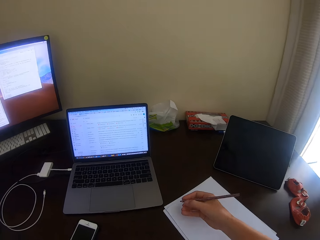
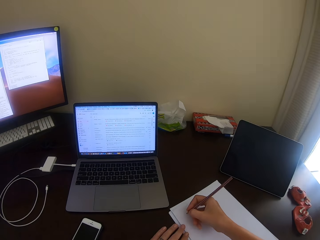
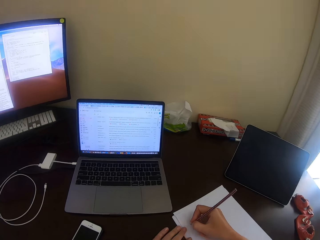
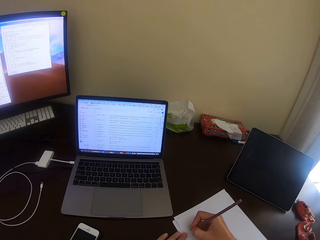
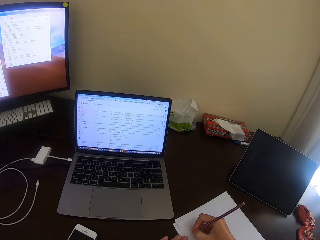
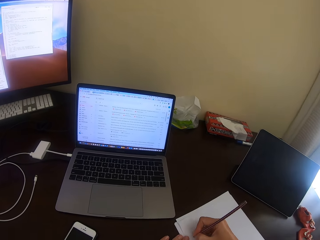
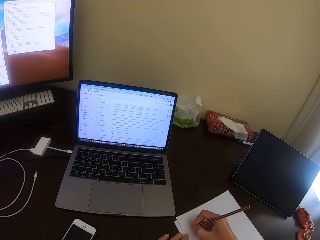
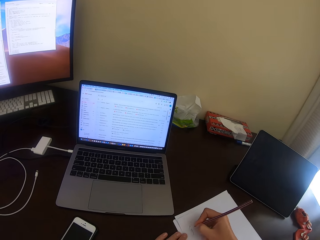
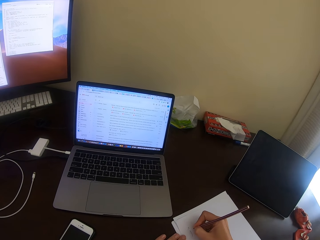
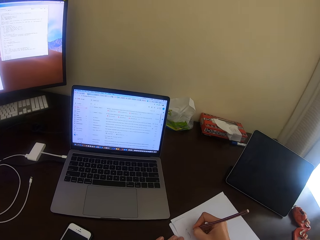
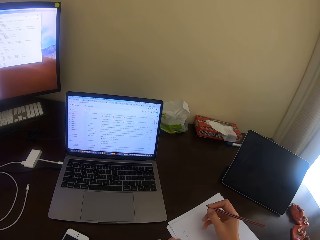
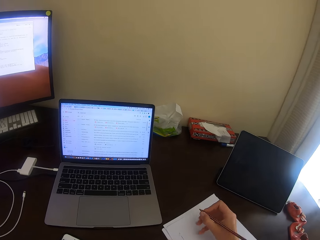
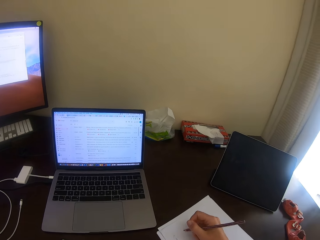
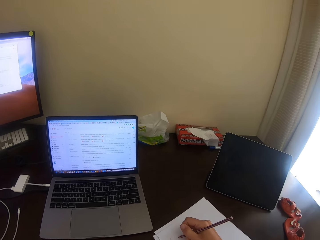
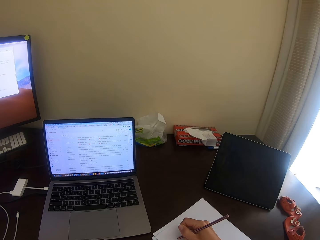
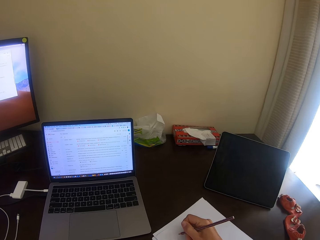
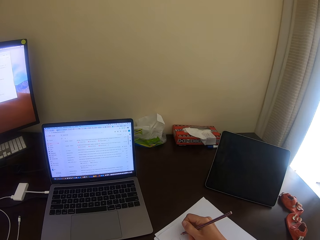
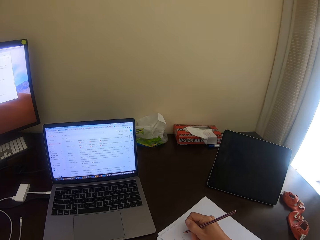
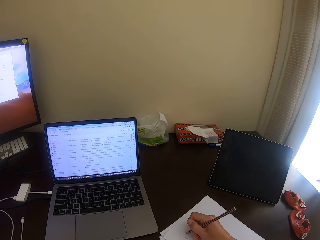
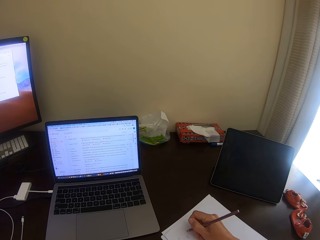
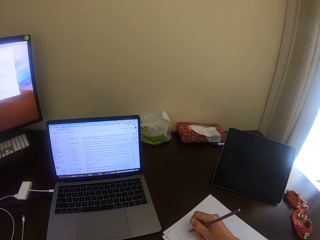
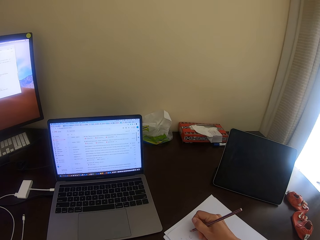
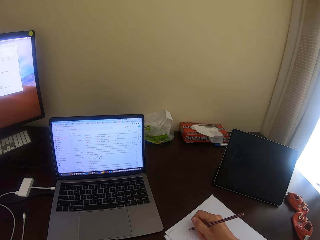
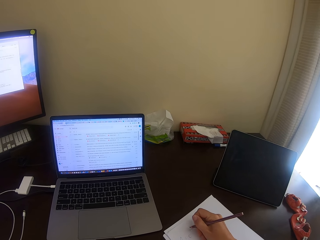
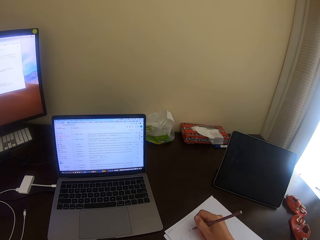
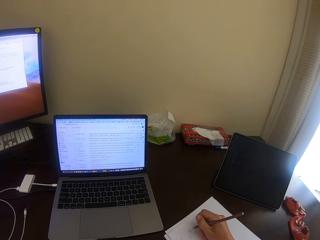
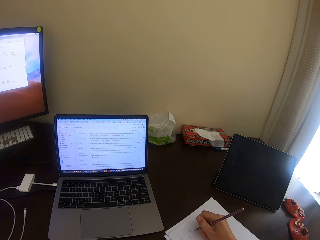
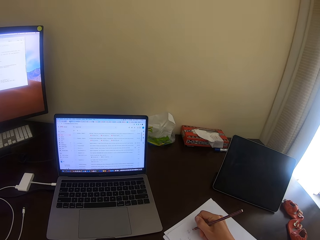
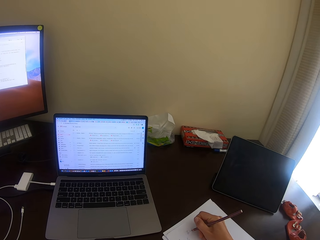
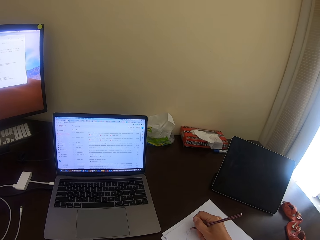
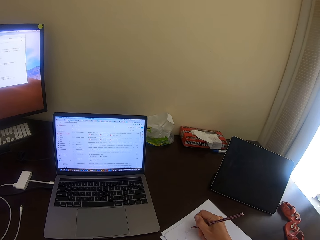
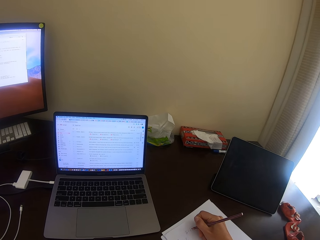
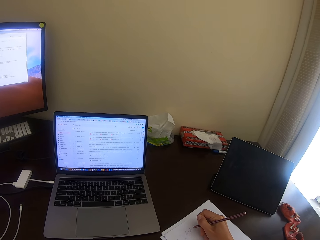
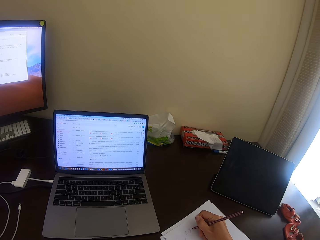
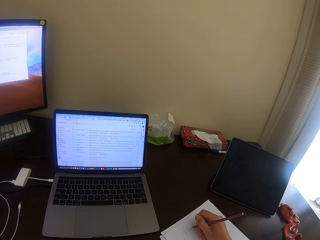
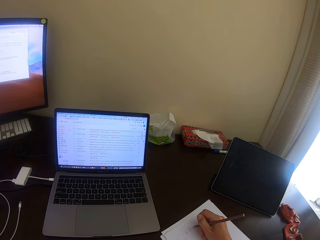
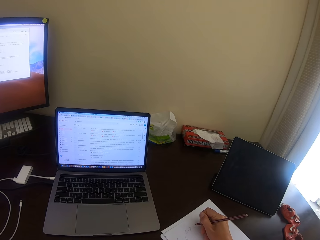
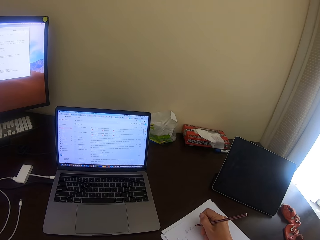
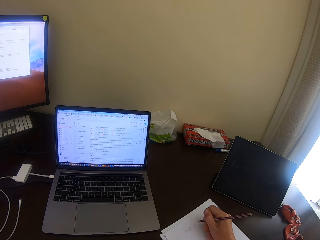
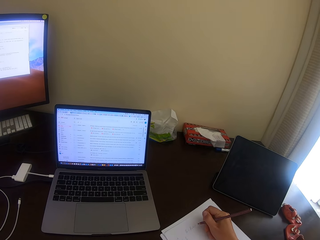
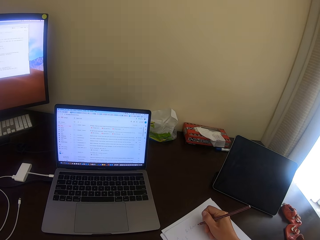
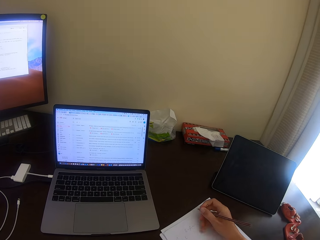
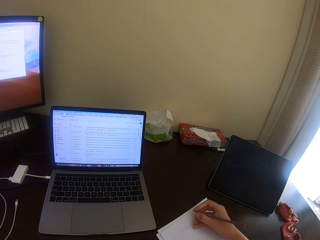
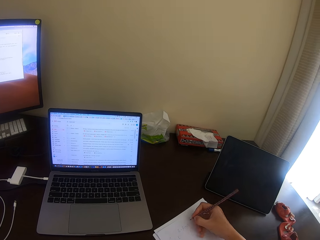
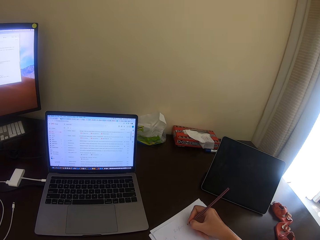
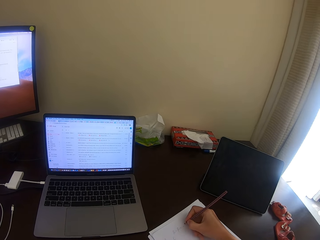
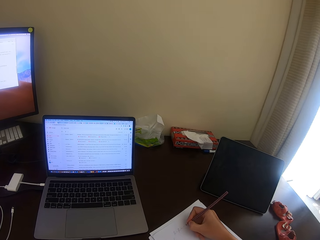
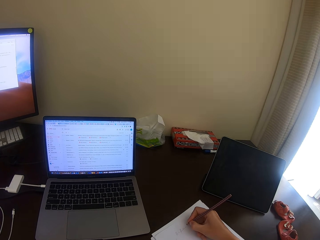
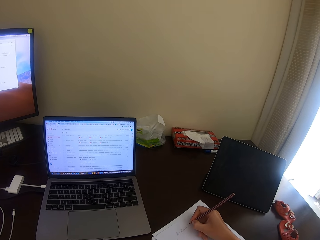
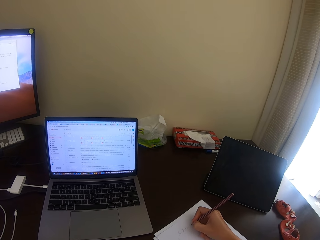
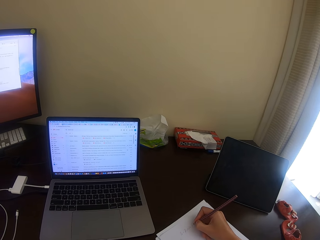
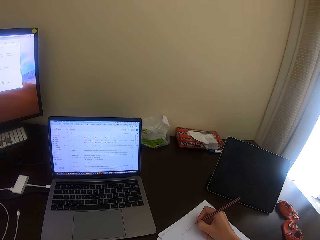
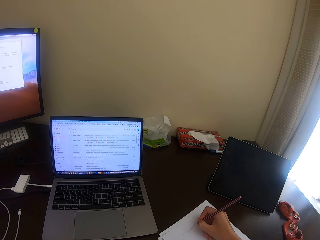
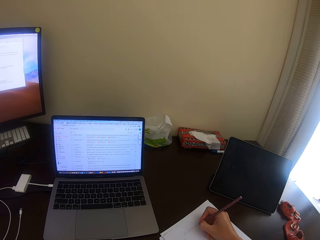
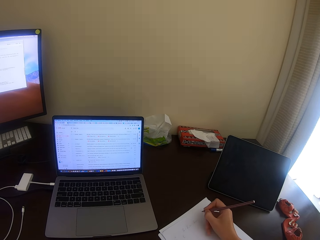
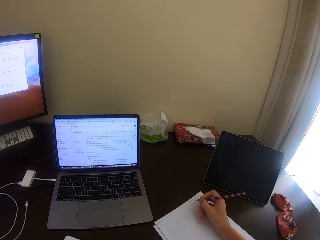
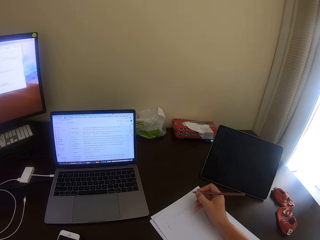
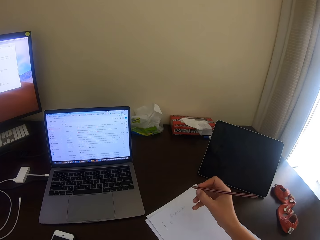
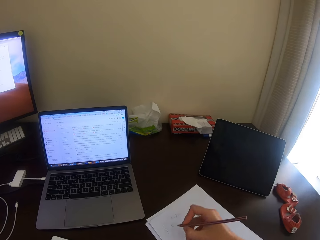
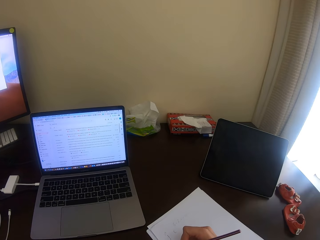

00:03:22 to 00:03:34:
The camera wearer writes on the paper using a pencil.

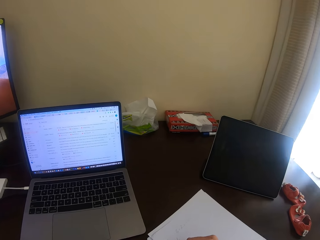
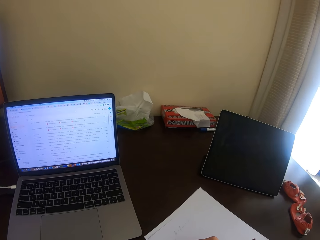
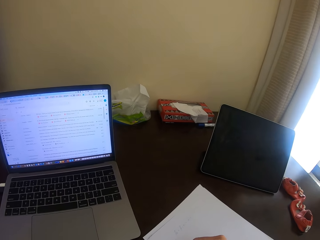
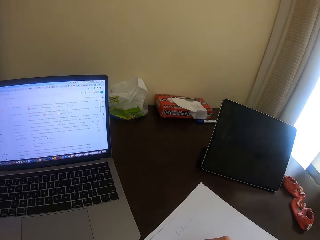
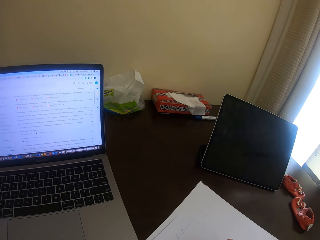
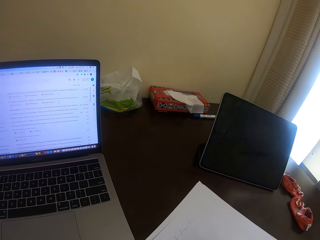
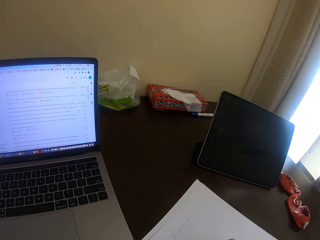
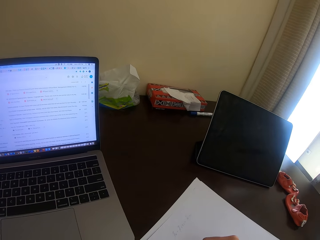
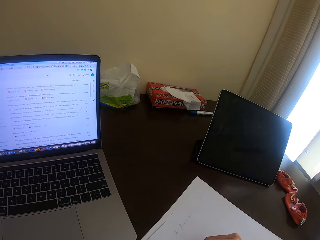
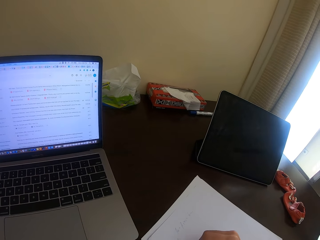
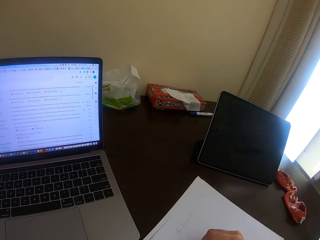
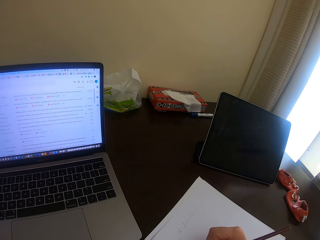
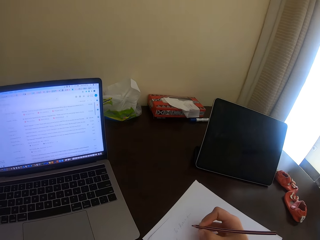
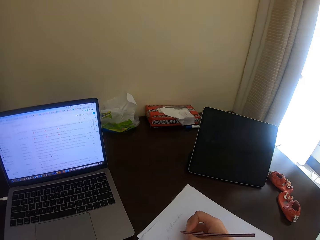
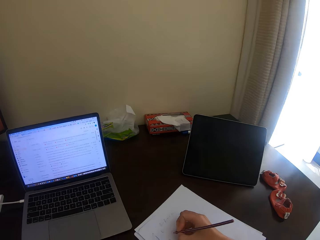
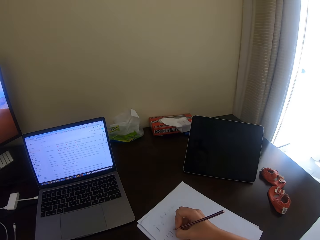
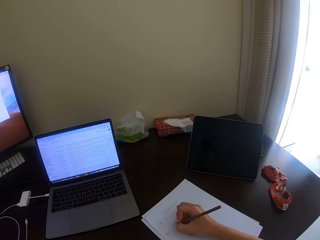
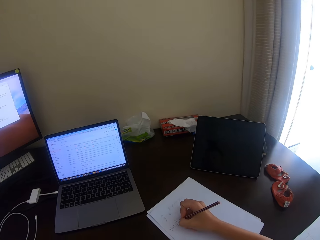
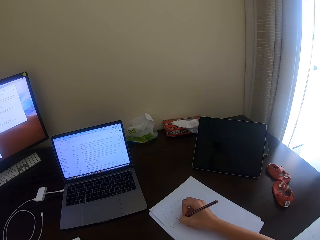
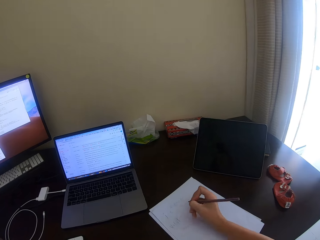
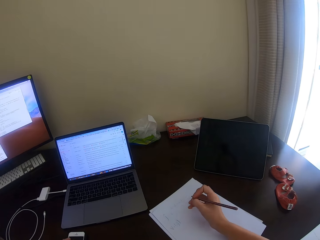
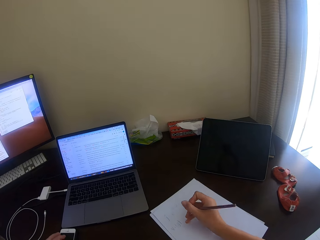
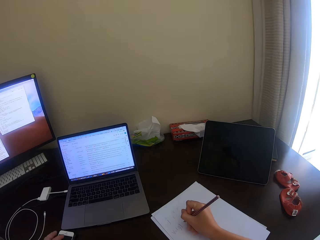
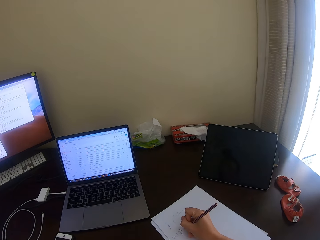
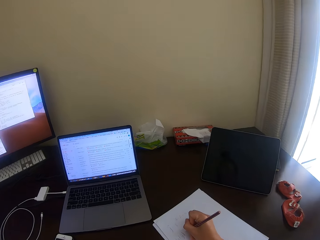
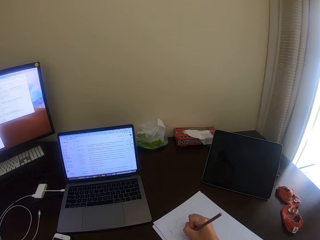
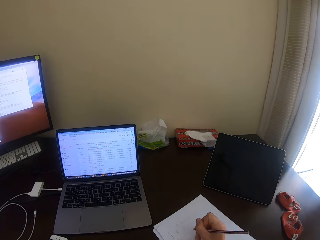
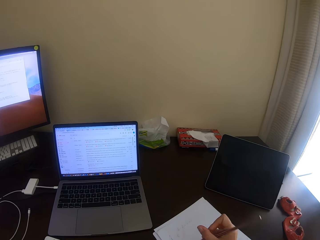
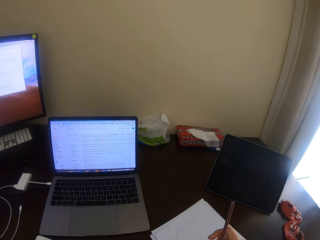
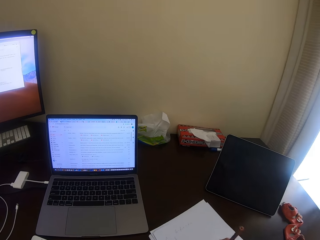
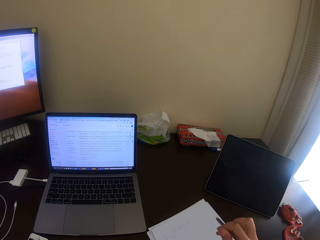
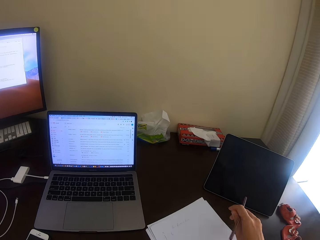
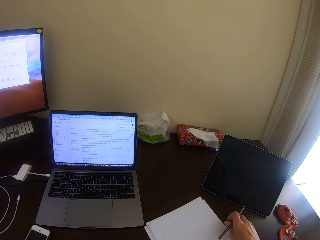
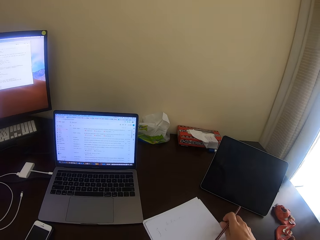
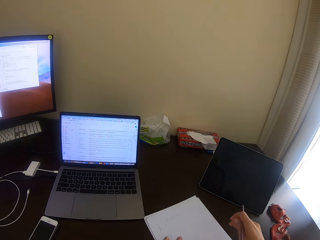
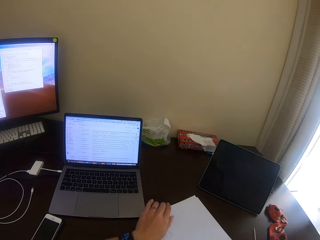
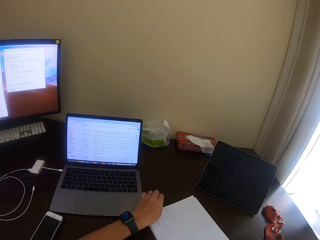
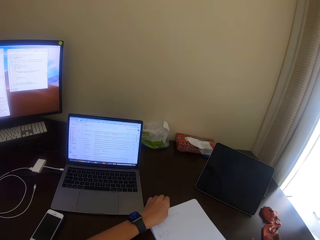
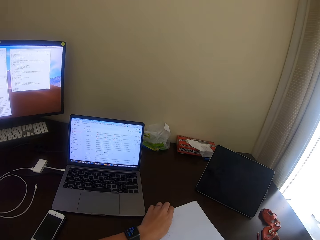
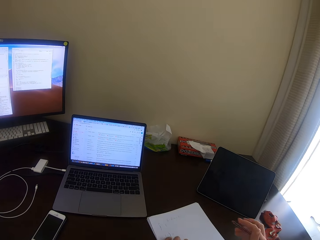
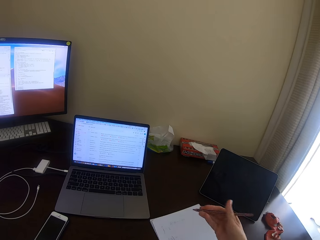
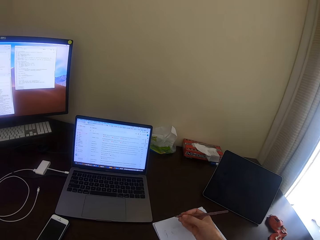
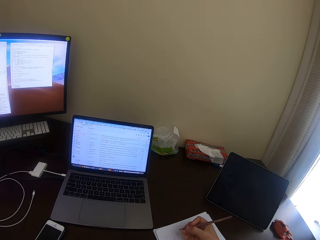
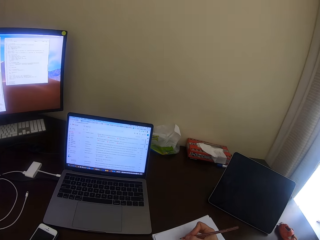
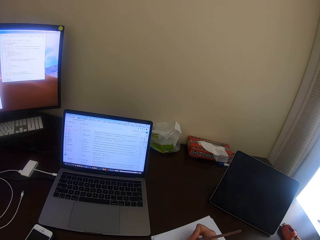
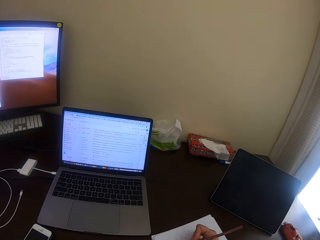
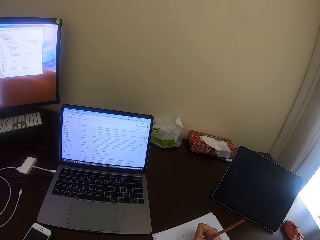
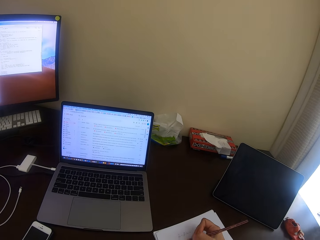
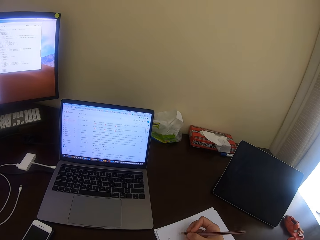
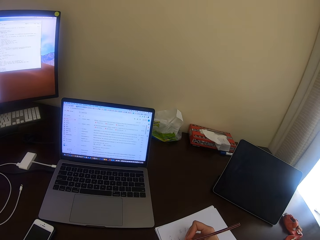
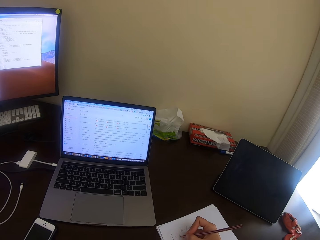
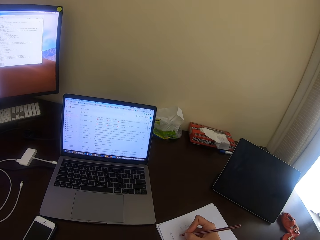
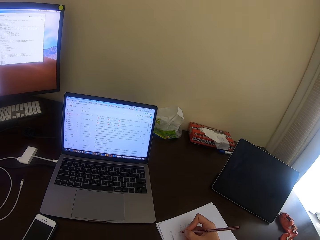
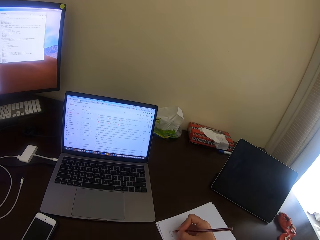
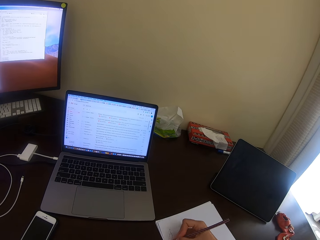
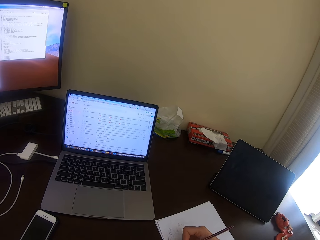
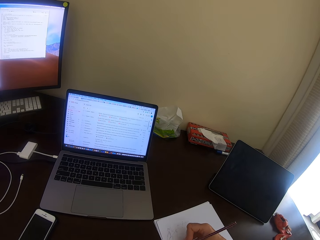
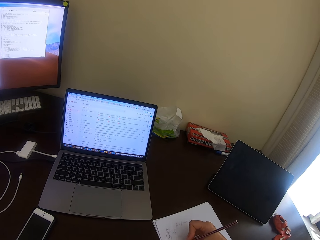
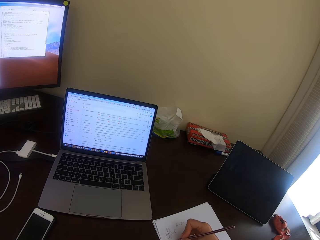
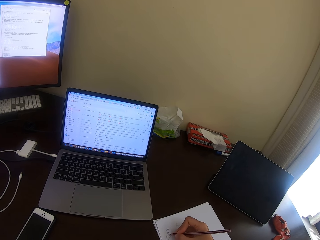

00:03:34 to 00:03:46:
The camera wearer swings the left hand. They hold the paper with the left hand. They write on the paper using a pencil.
